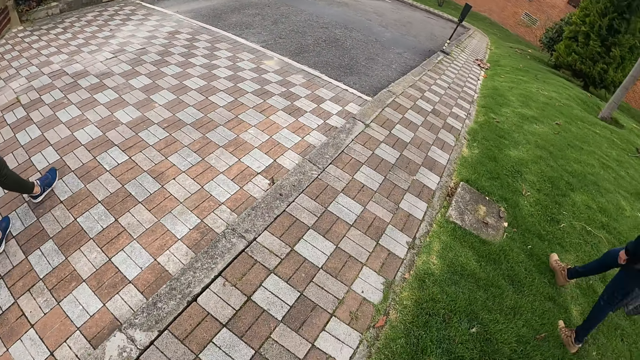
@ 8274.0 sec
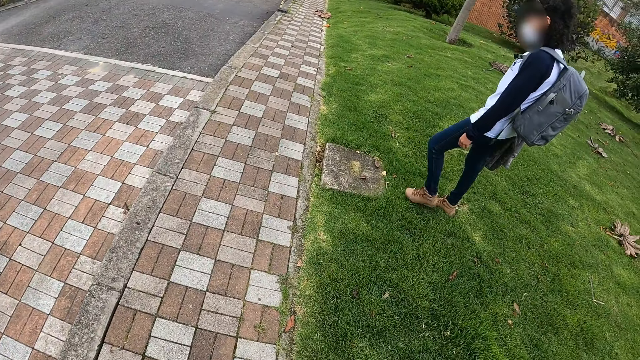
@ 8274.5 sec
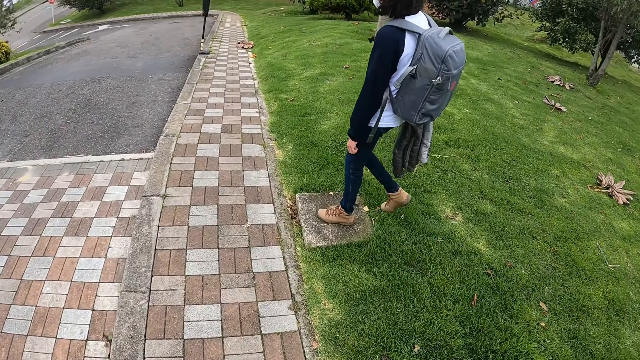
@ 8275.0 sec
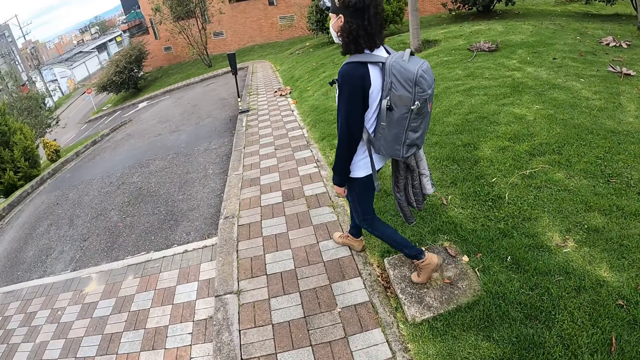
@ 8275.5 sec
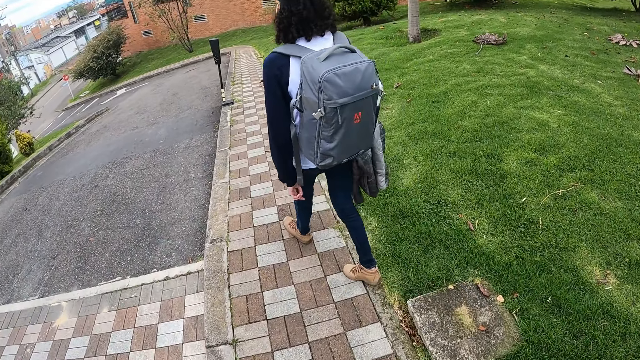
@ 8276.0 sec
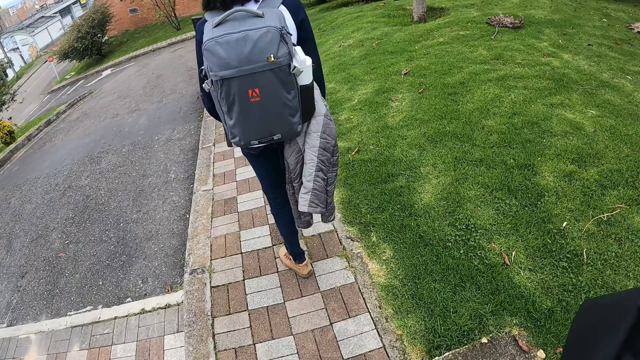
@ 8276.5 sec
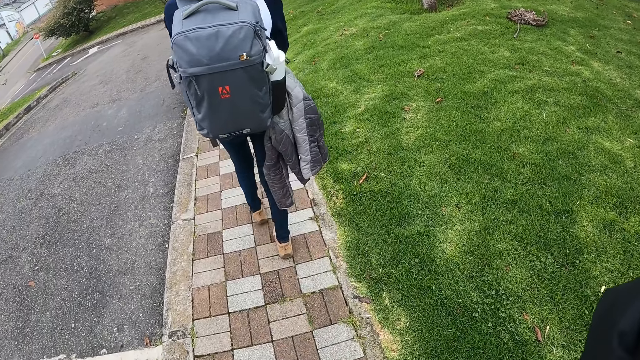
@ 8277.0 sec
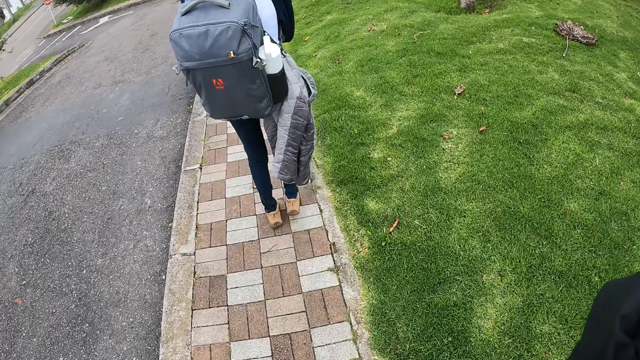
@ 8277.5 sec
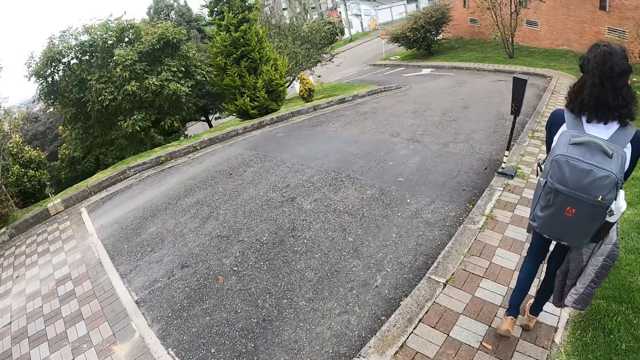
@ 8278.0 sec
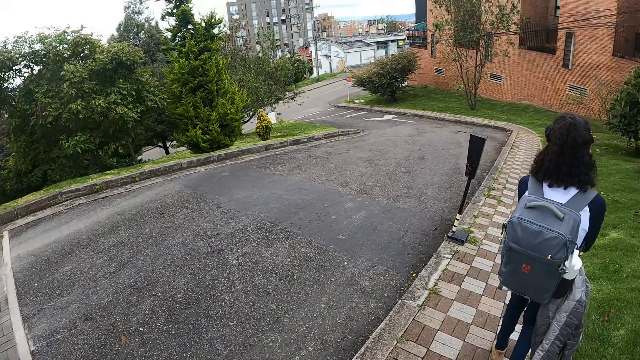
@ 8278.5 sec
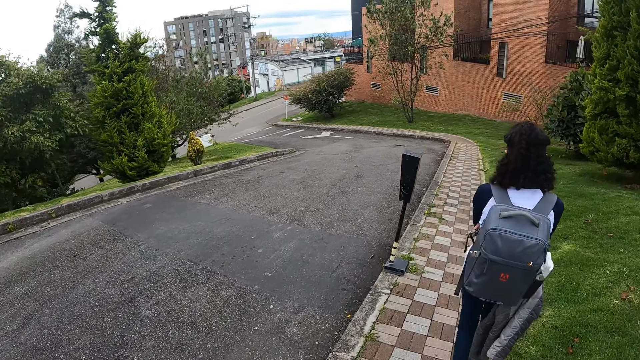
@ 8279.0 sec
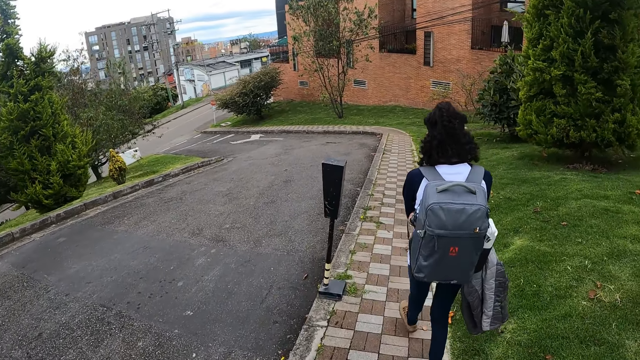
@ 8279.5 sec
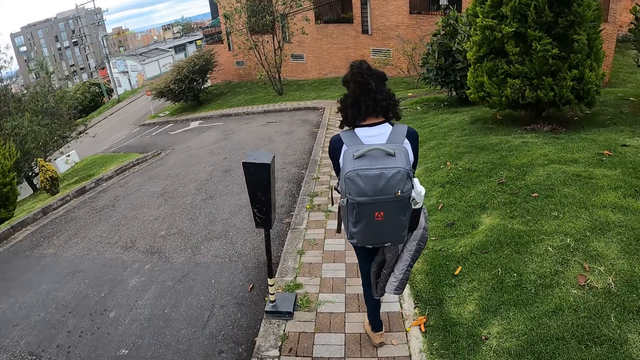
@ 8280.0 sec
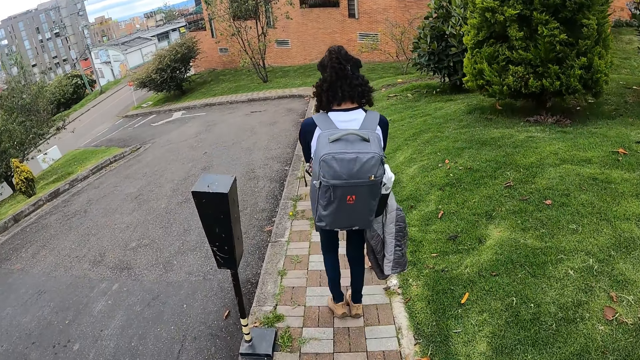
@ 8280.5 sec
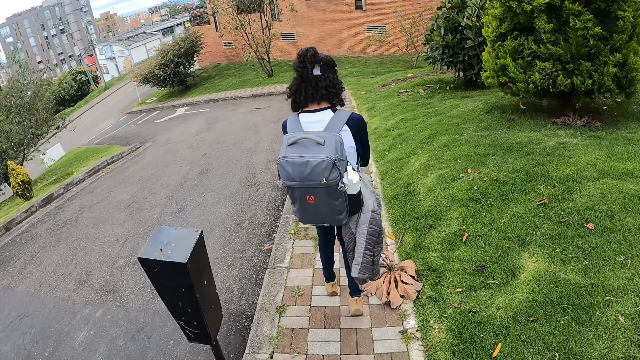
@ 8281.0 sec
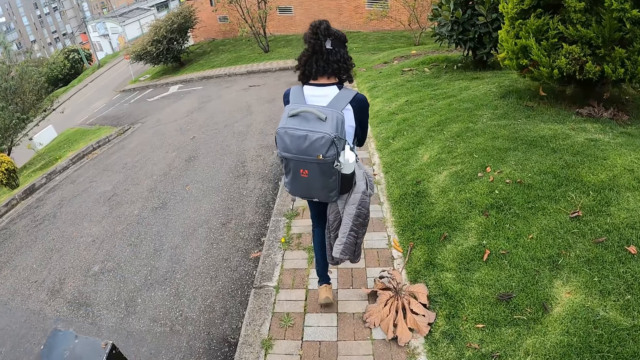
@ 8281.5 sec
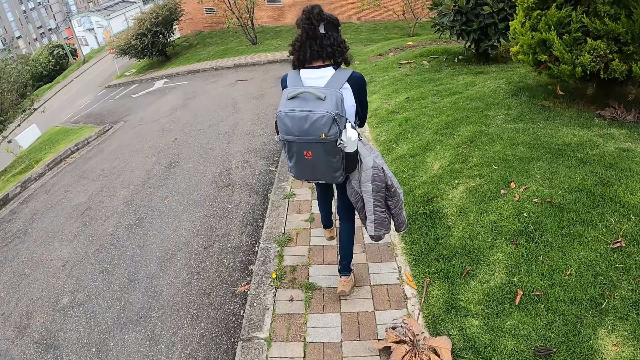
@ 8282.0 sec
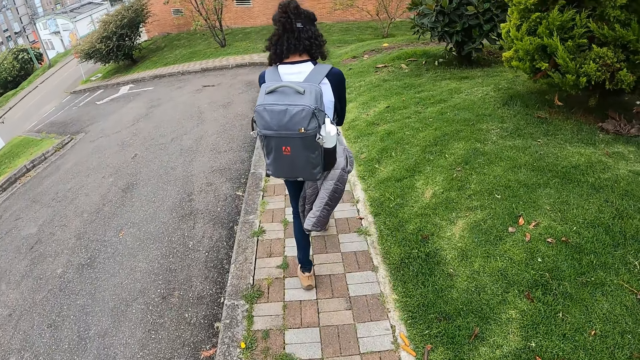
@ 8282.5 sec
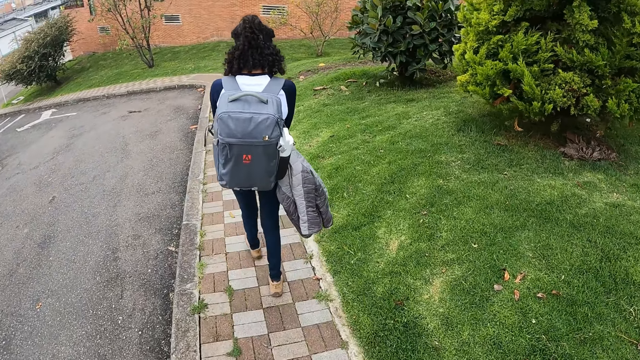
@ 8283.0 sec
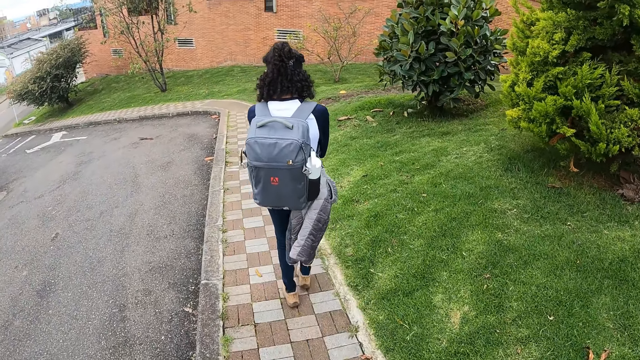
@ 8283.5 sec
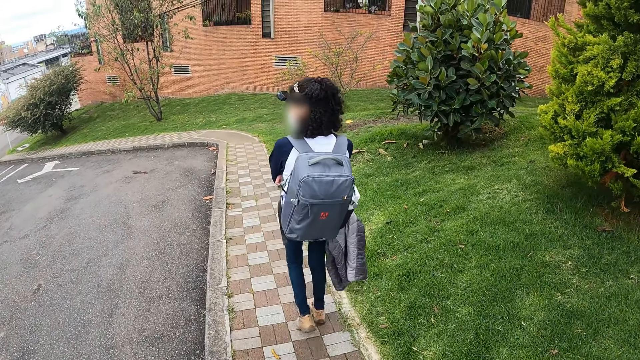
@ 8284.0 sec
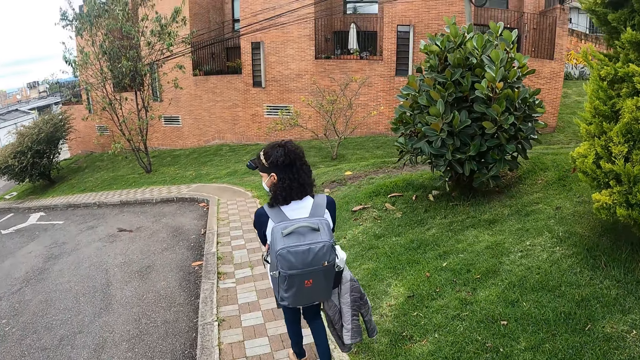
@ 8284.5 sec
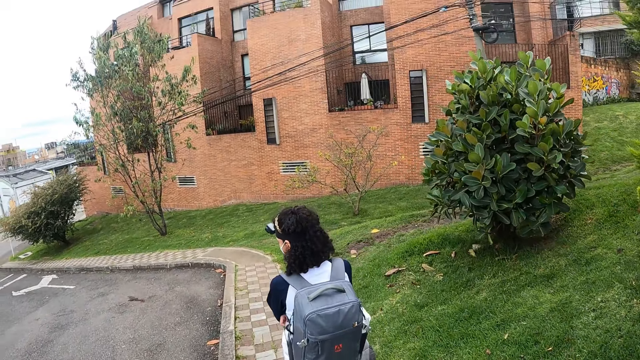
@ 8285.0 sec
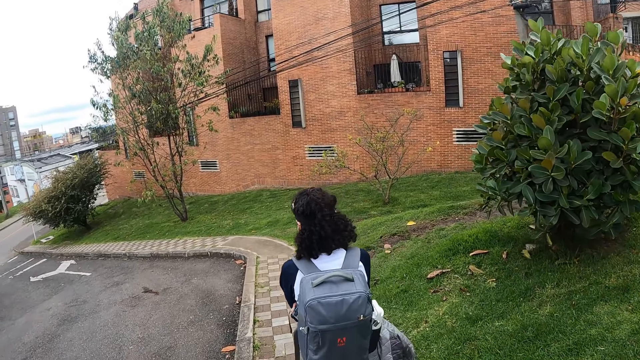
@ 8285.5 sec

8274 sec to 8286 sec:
The camera wearer walks around the compound.

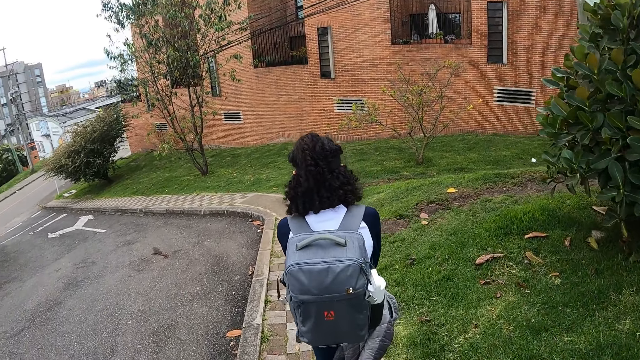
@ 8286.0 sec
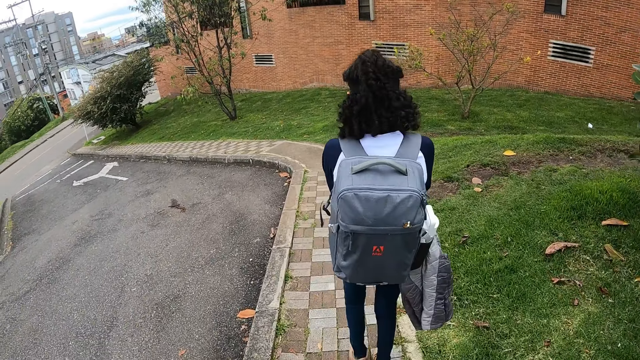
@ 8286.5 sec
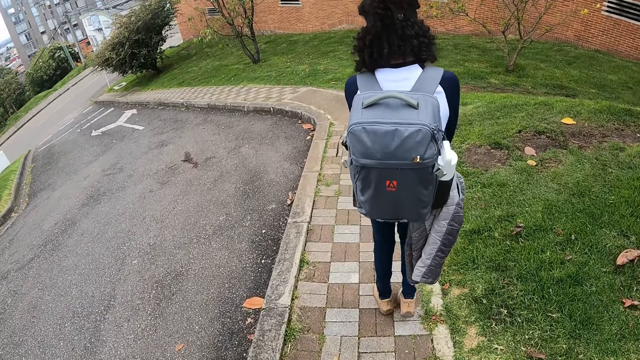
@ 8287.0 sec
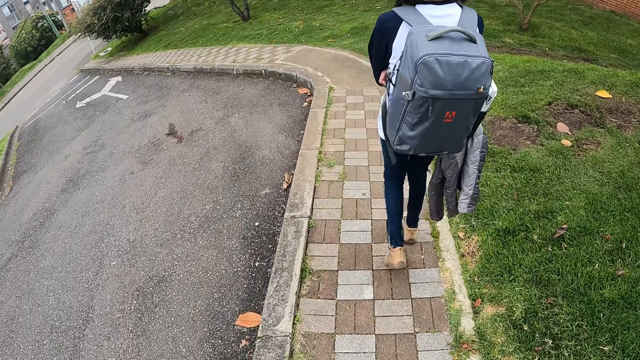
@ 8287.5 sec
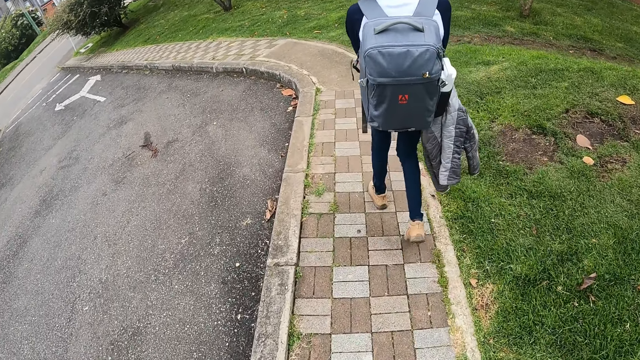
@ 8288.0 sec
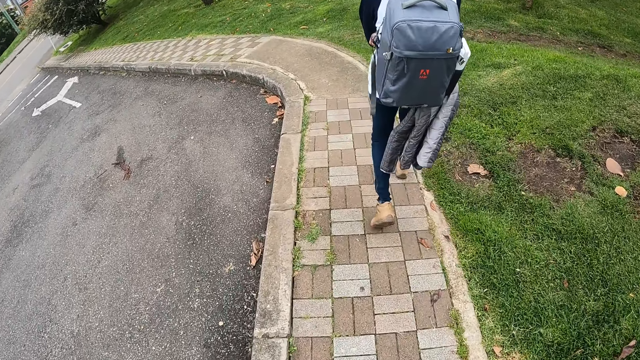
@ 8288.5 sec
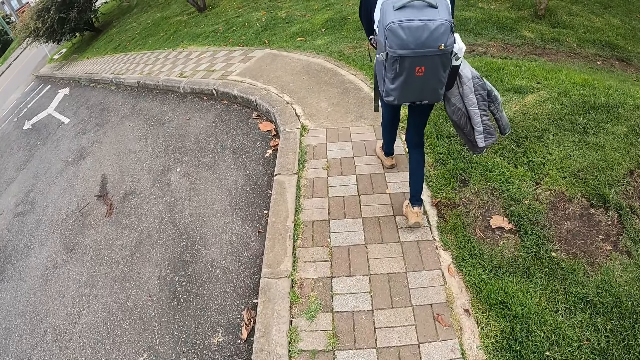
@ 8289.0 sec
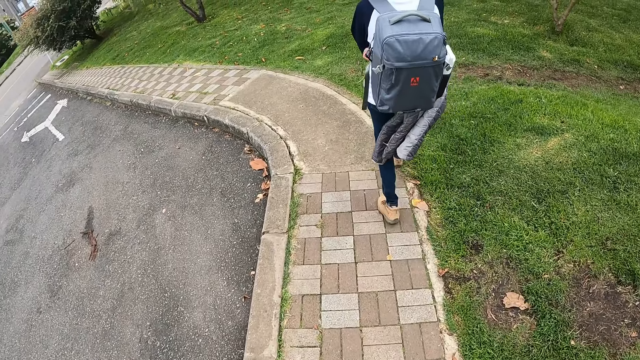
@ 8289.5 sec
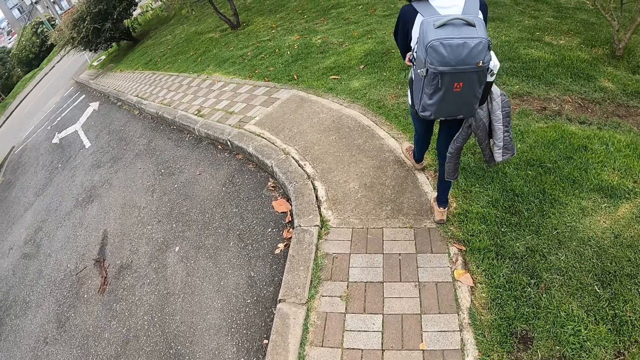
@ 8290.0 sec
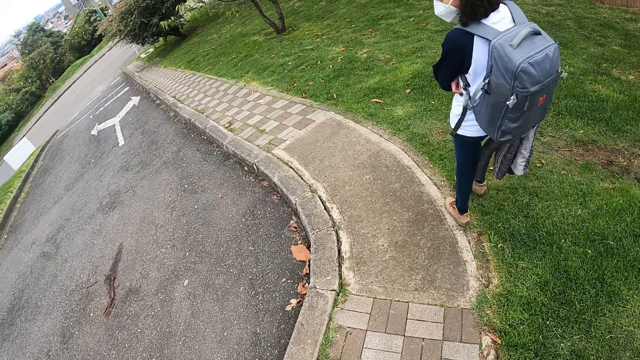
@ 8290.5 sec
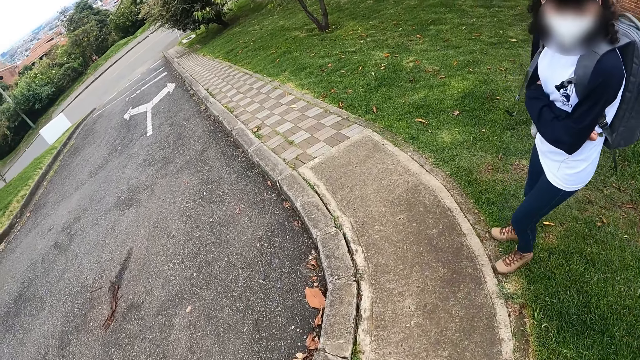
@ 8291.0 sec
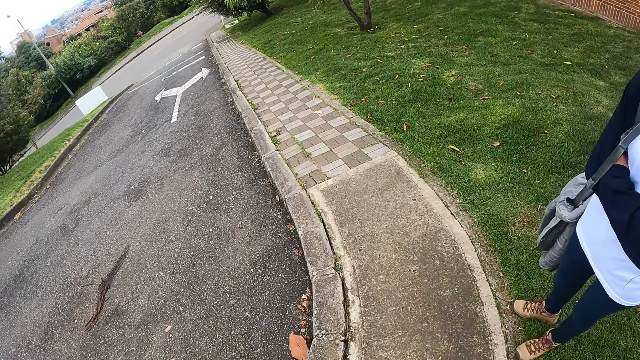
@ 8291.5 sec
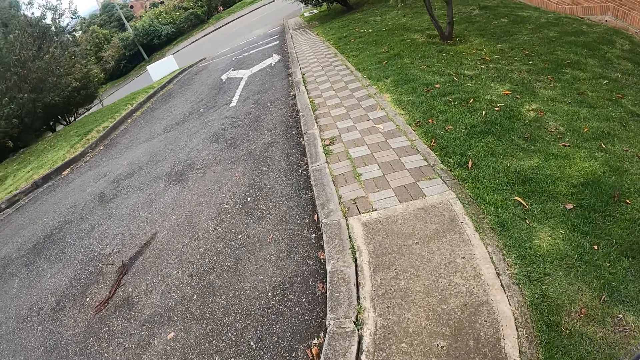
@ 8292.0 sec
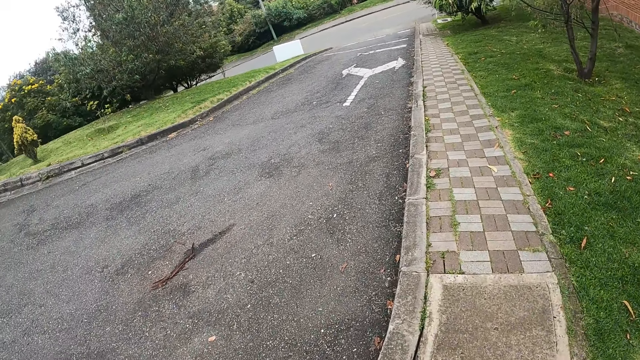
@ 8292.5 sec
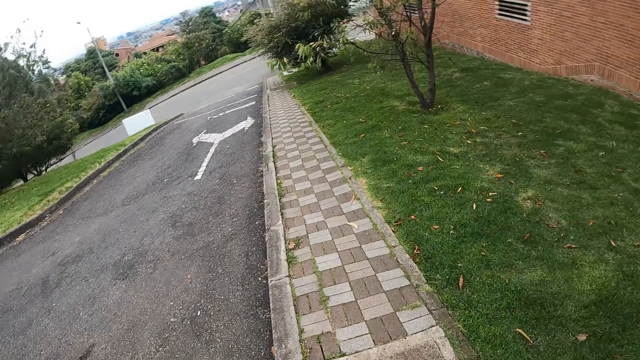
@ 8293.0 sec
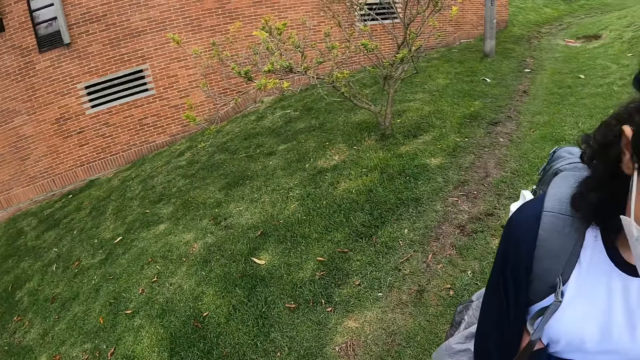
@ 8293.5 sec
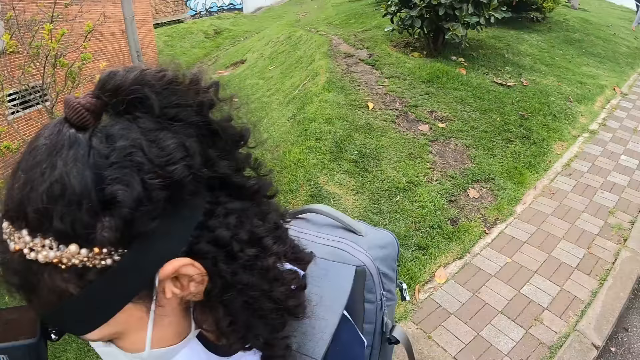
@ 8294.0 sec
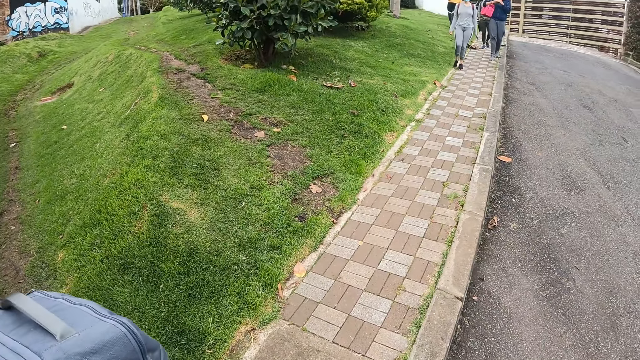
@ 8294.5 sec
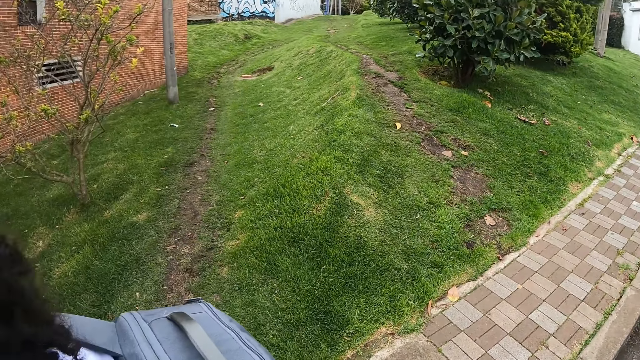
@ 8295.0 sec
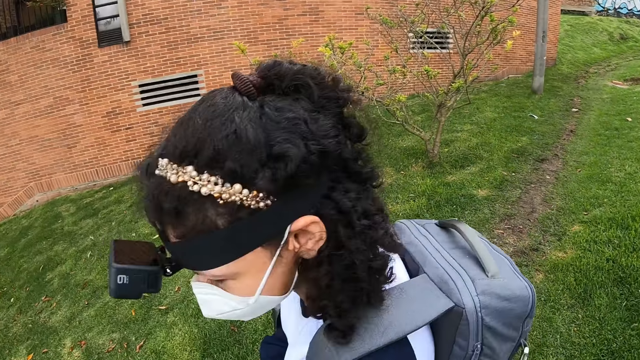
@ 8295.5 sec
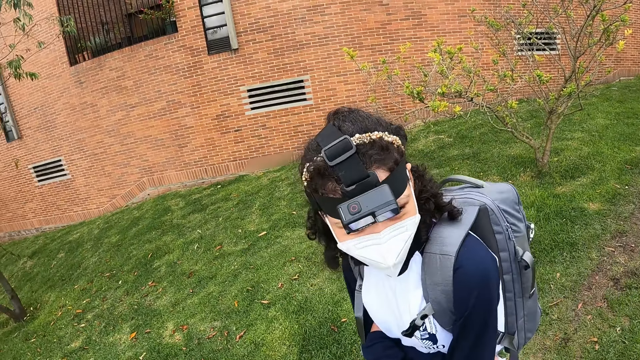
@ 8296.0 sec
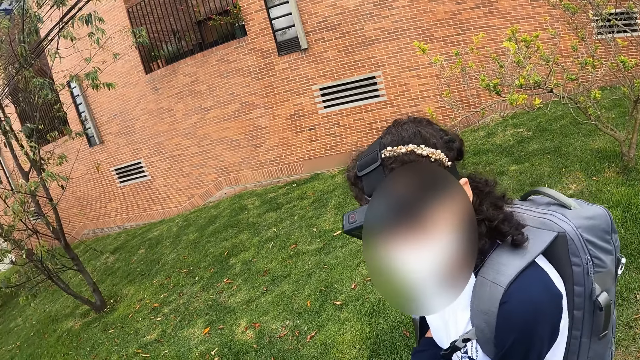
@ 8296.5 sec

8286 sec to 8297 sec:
The camera wearer looks around the compound.
